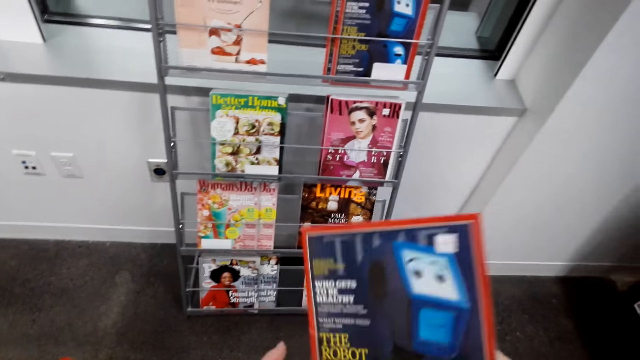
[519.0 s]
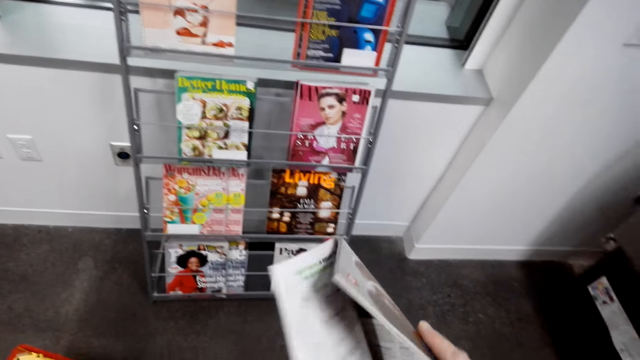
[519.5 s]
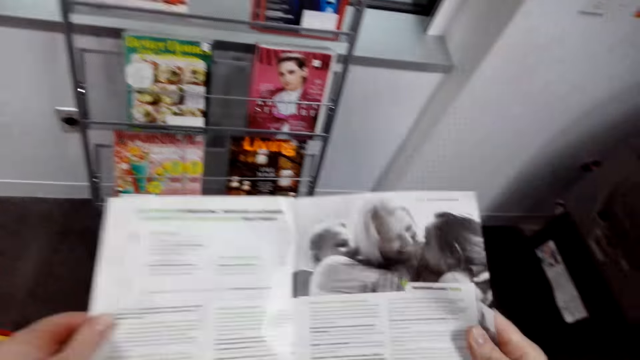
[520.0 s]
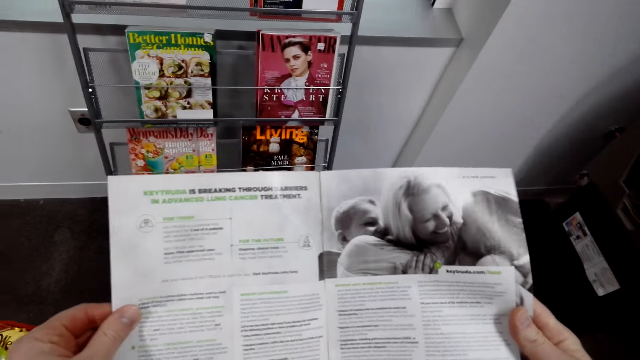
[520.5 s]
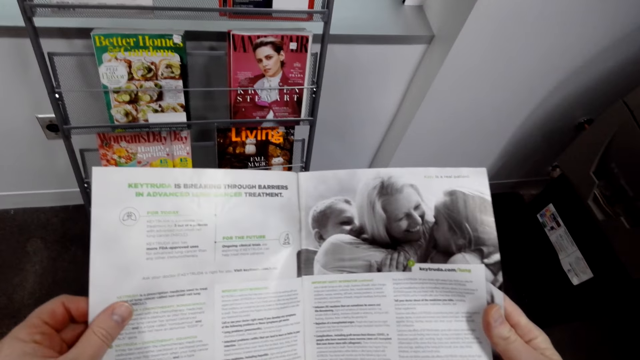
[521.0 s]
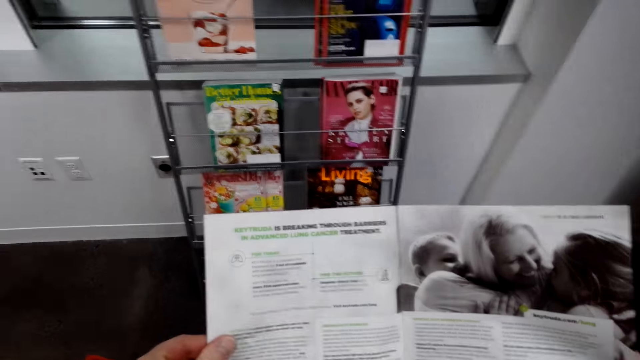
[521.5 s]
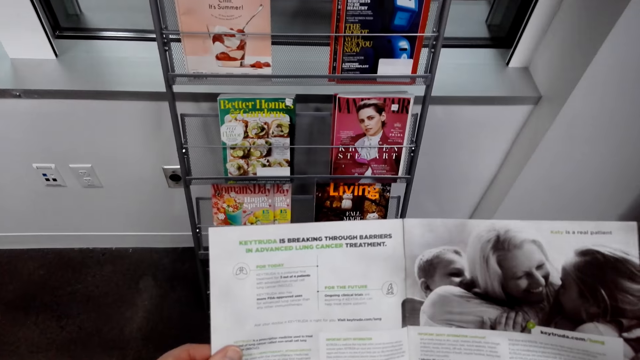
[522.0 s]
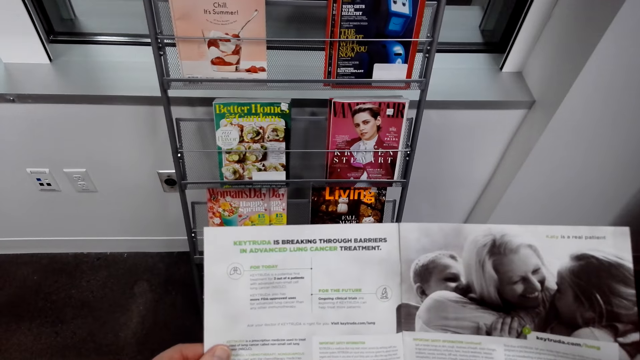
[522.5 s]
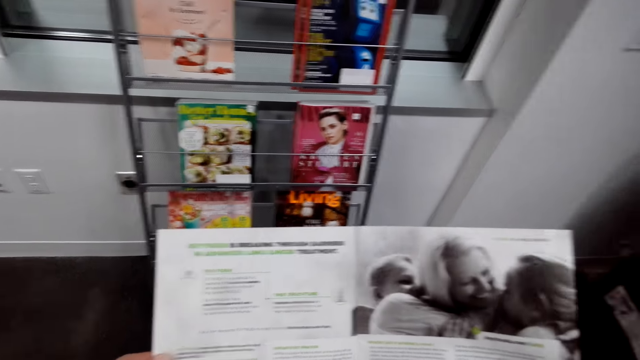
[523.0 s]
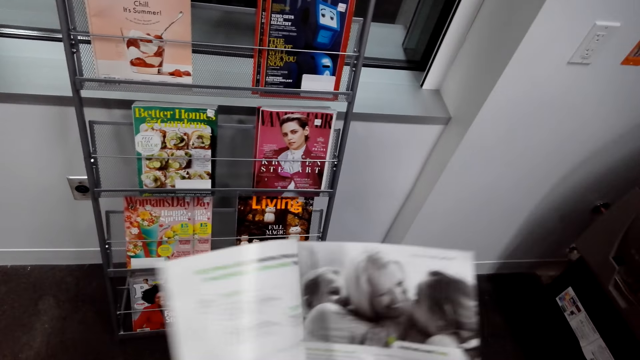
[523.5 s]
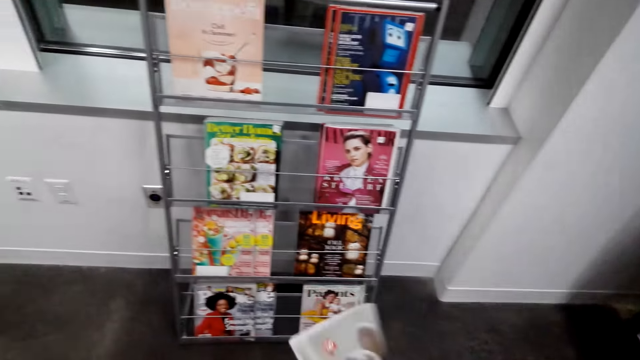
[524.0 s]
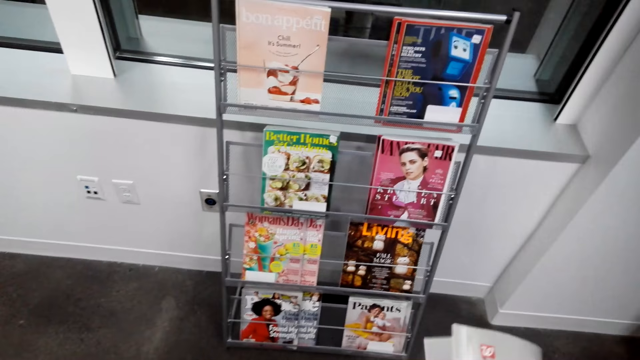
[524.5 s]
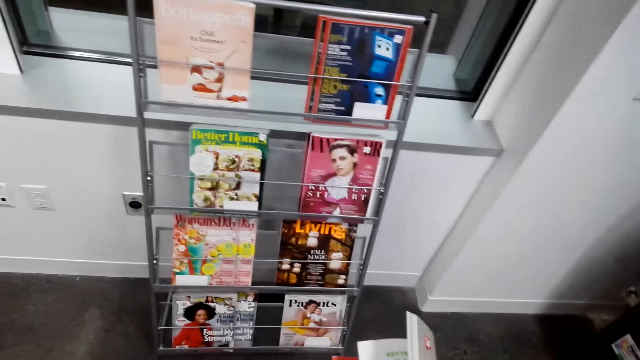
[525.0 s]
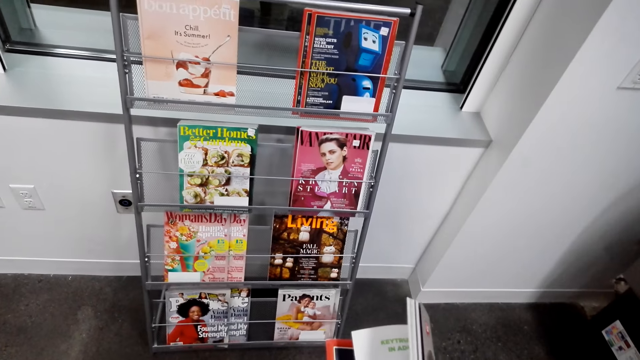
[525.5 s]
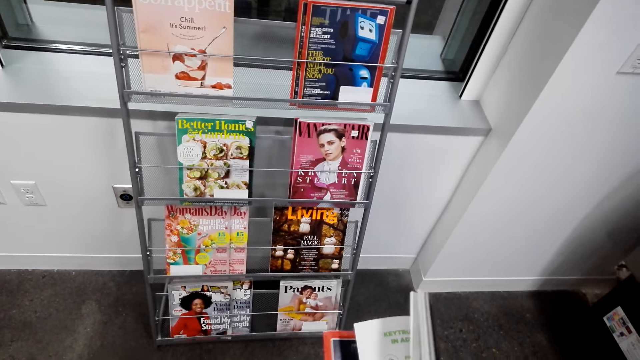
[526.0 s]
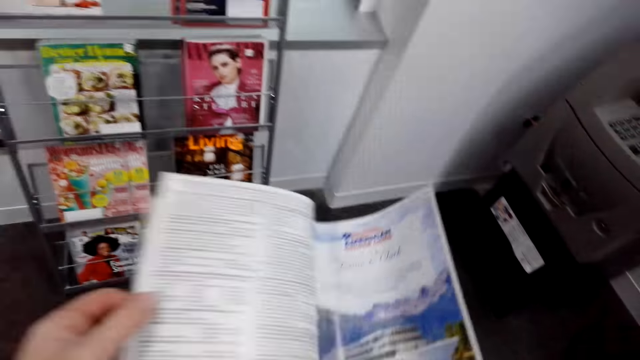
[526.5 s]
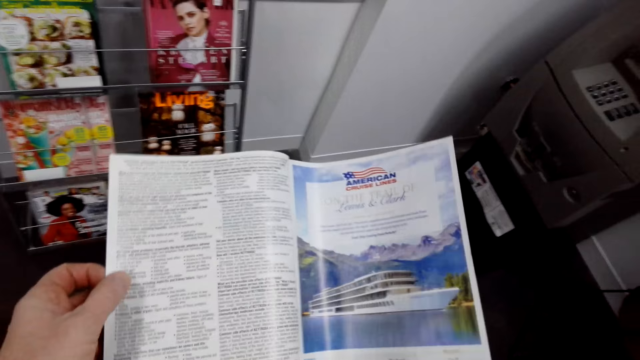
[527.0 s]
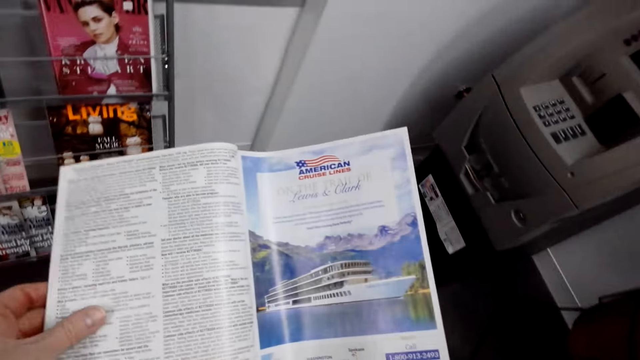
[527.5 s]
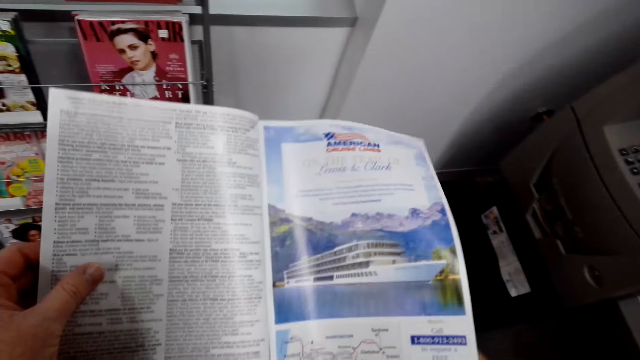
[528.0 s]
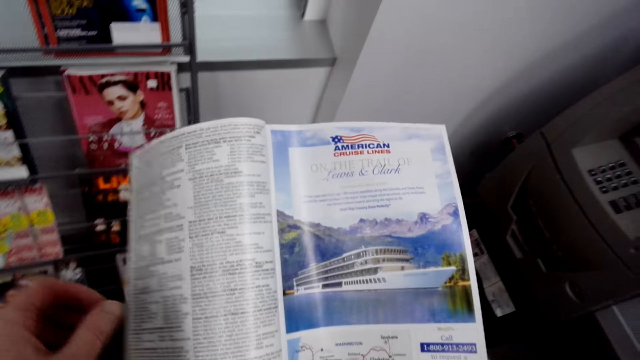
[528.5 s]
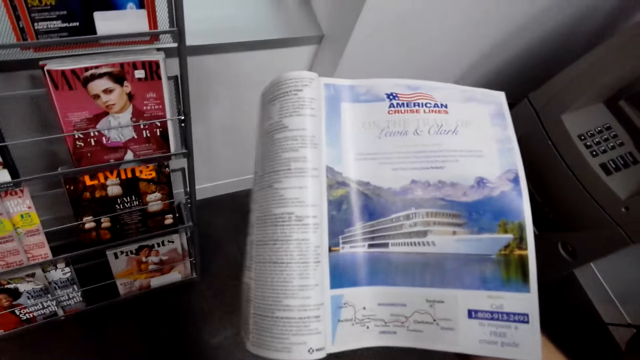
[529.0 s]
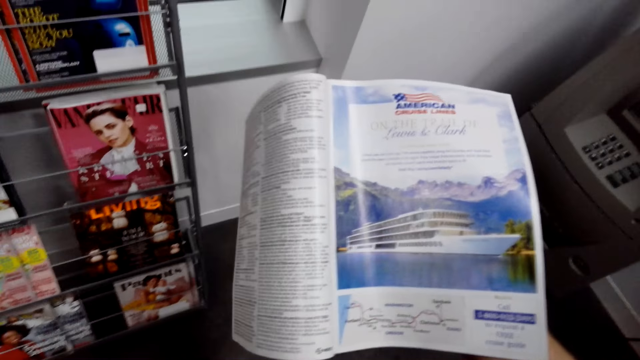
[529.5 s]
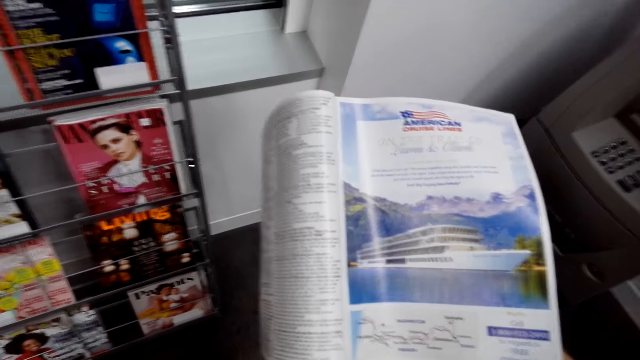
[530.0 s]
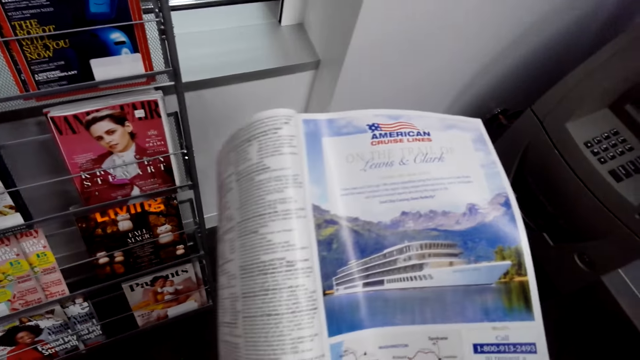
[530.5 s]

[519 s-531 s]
The camera wearer flips pages of the magazine. They read the magazine. They flip pages of the magazine. They read the magazine.

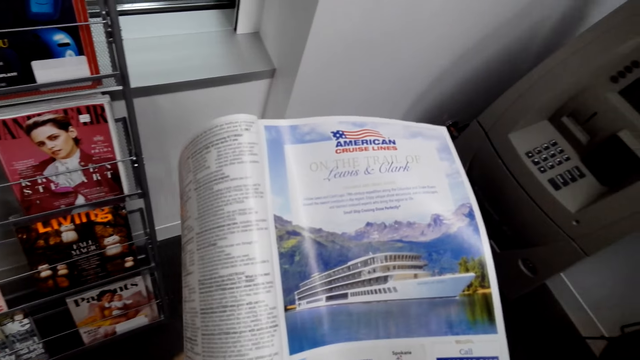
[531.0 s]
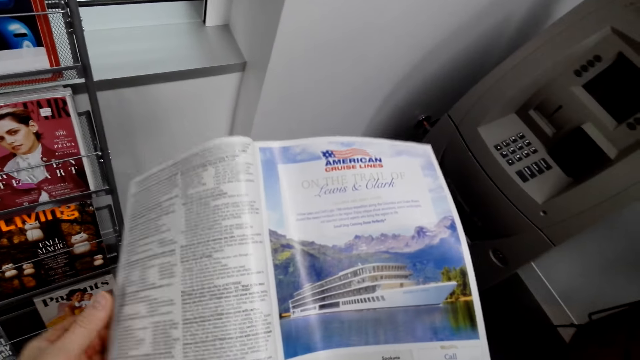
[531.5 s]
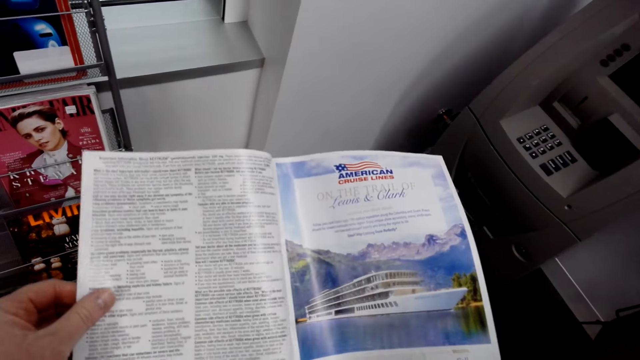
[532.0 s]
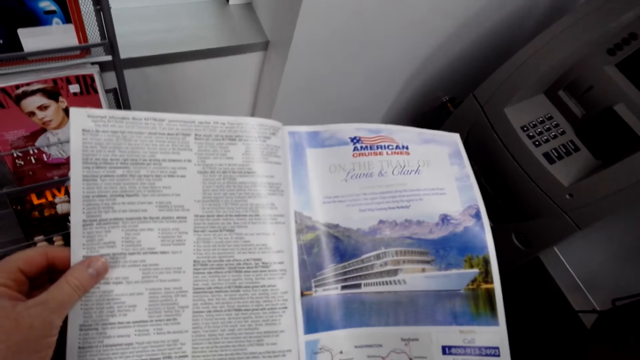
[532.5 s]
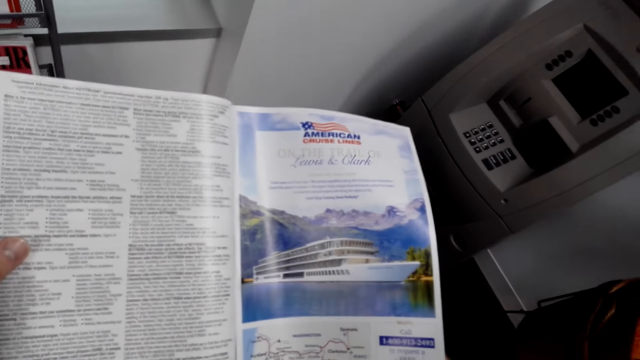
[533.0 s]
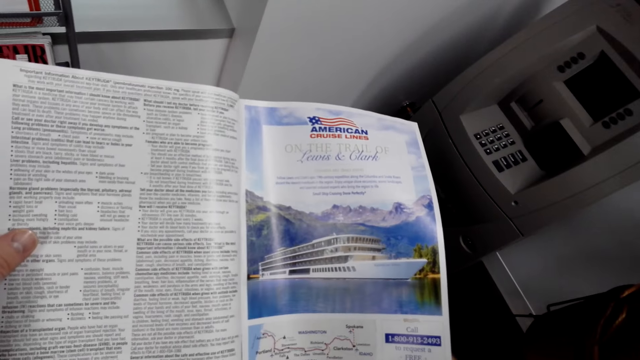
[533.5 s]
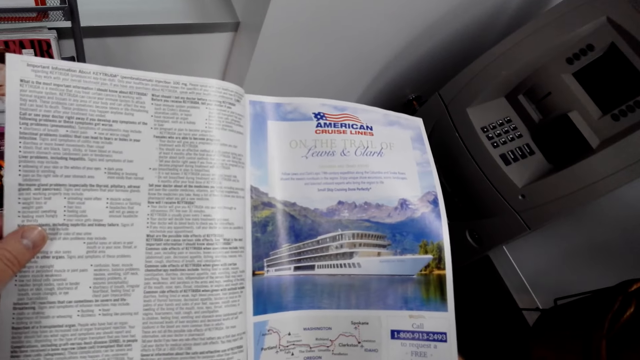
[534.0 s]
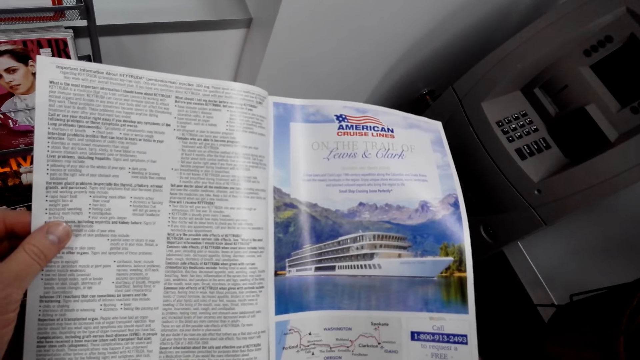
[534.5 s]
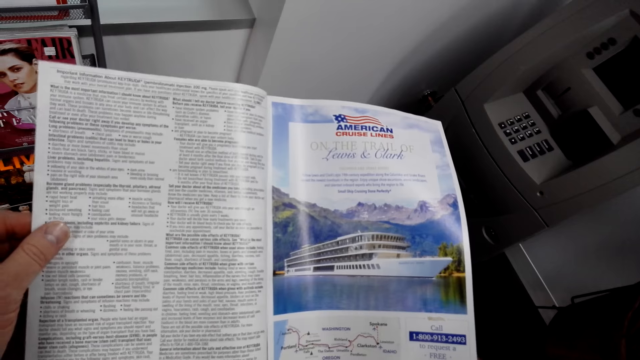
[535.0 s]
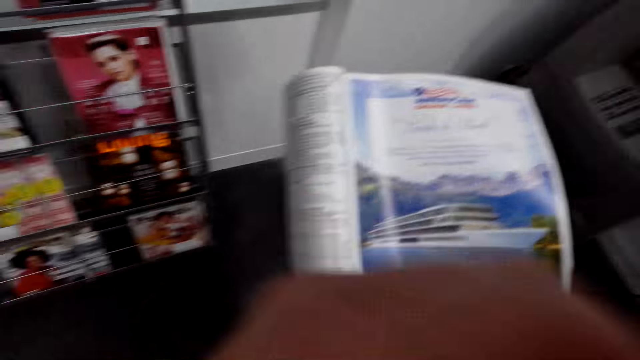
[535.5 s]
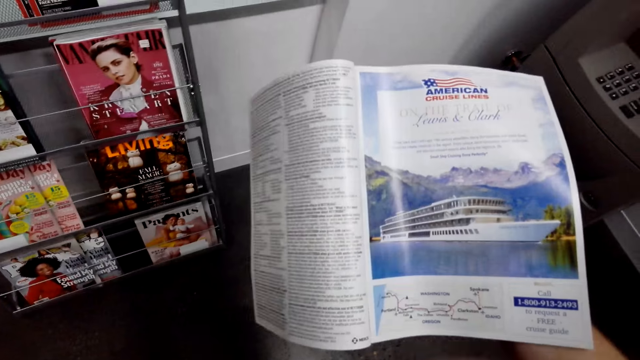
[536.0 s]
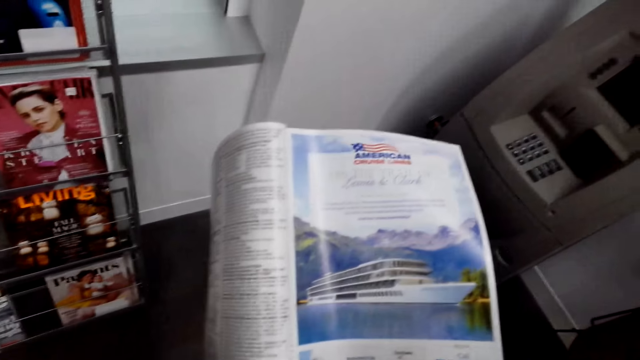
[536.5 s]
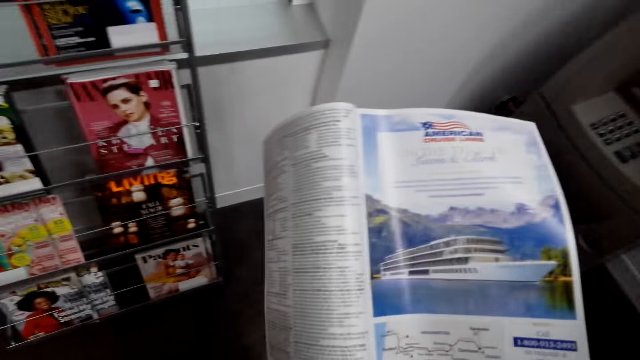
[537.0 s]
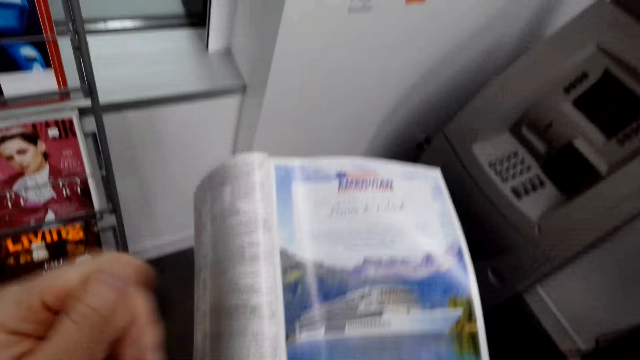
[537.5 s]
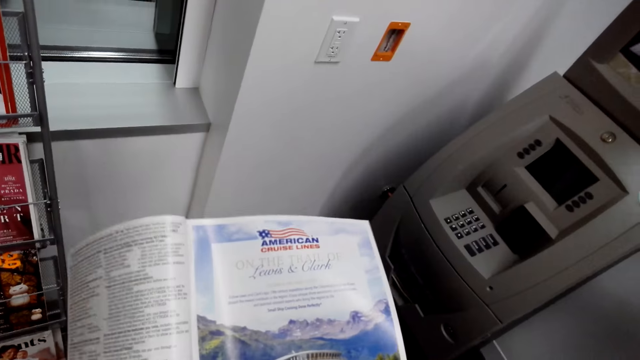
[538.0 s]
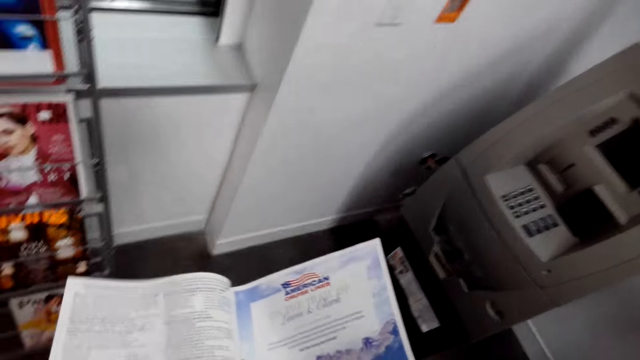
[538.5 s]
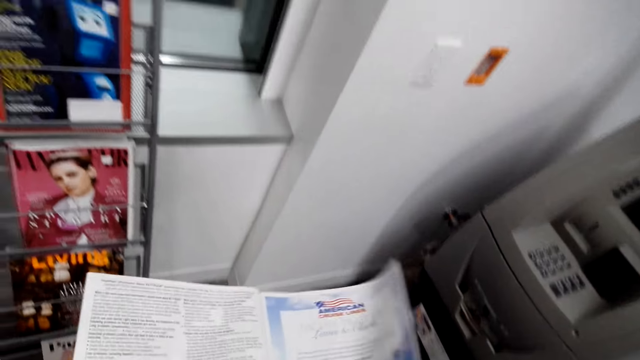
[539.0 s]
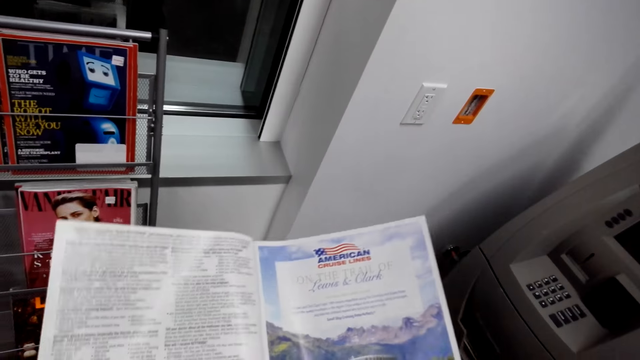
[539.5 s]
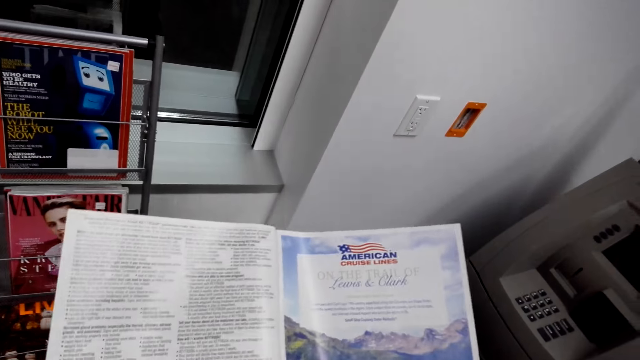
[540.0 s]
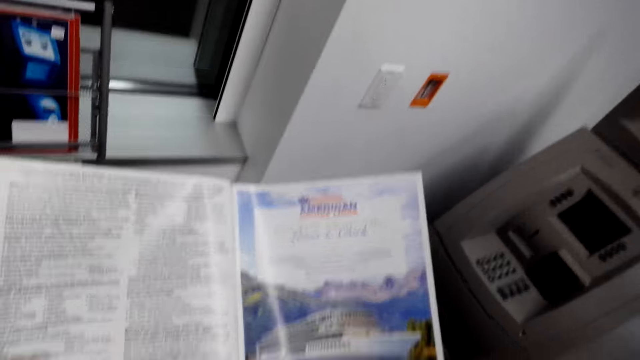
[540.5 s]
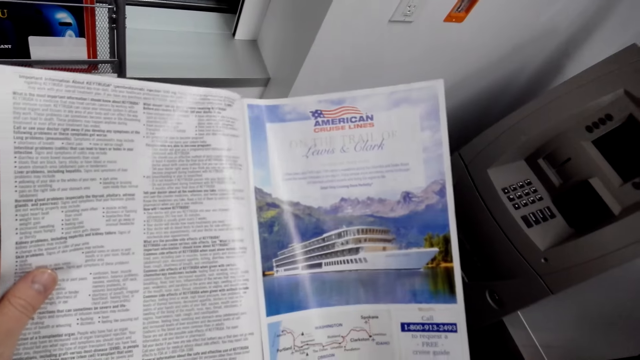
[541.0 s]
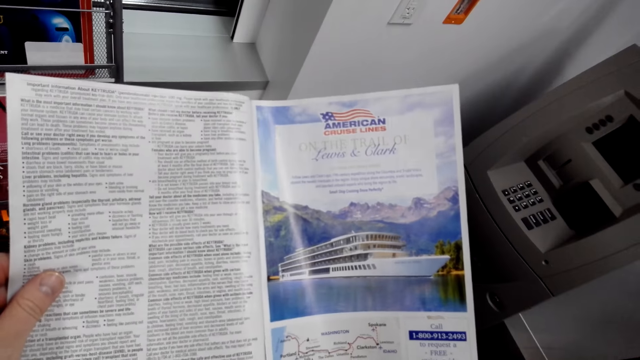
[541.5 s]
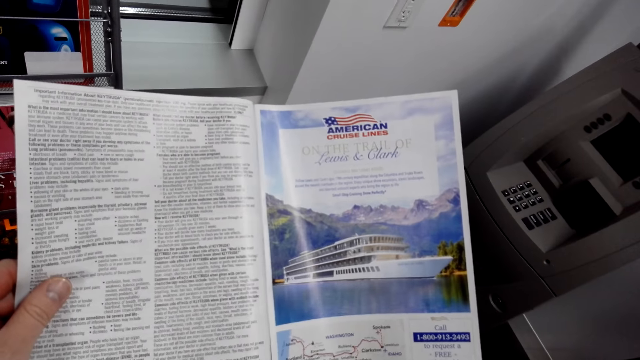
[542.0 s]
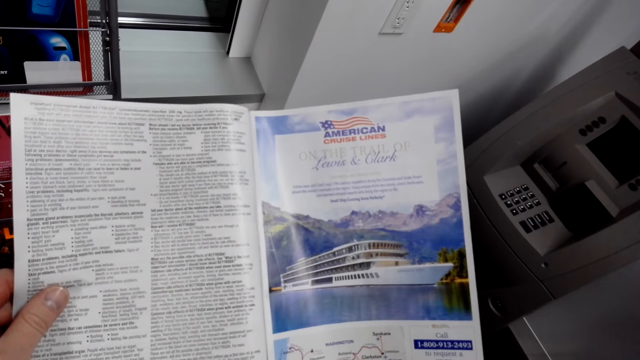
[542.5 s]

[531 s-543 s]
The camera wearer touches something. They read the magazine.
